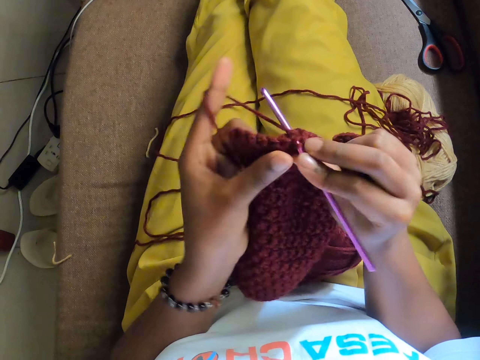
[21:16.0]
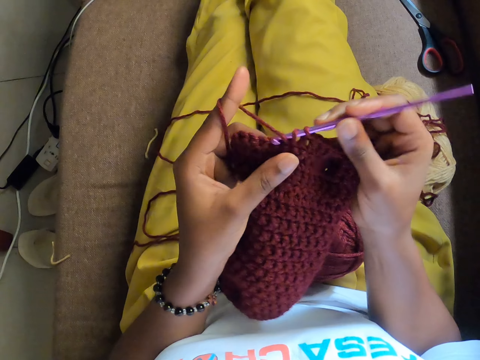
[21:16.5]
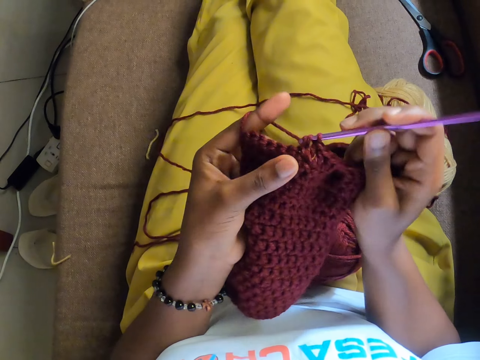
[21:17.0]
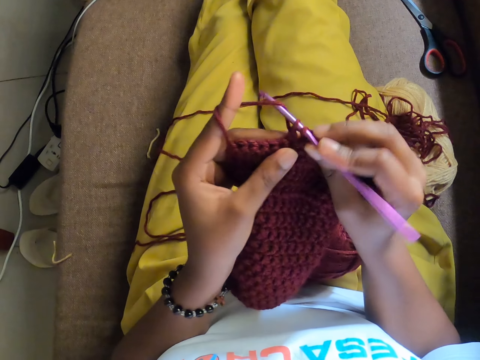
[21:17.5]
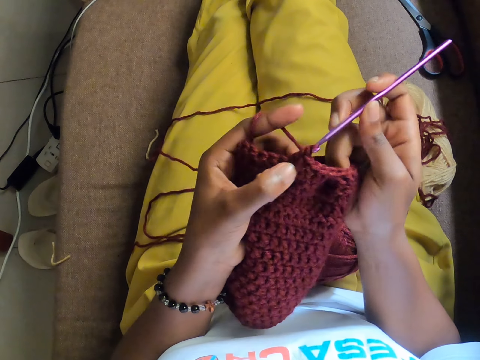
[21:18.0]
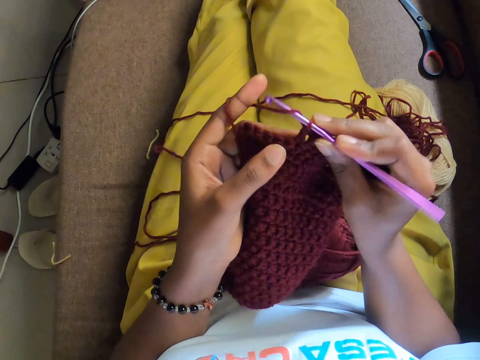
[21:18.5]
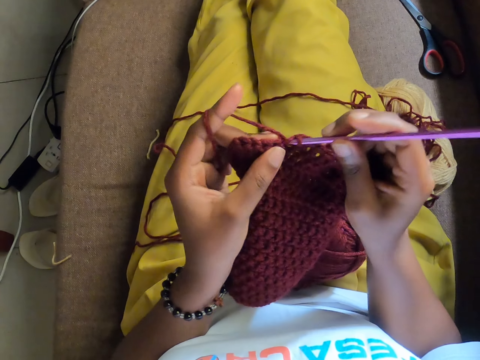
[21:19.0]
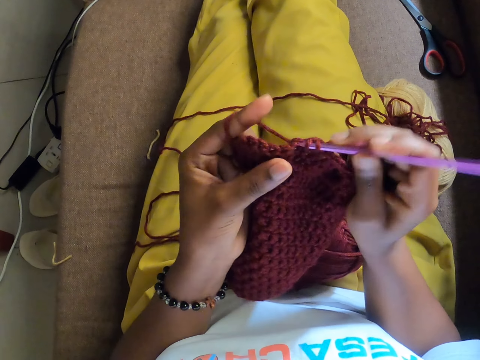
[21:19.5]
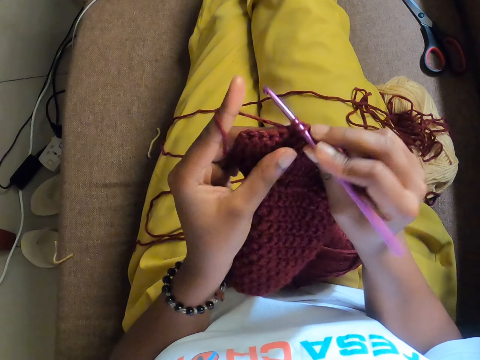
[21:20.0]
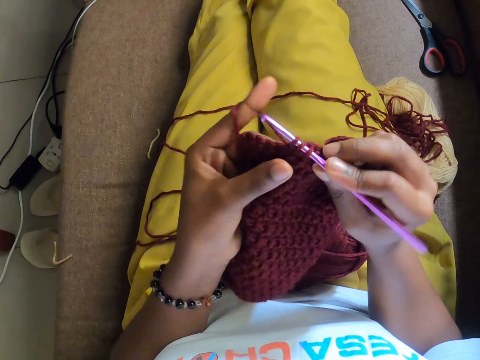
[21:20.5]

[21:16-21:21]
The camera wearer twists thread on the finger.

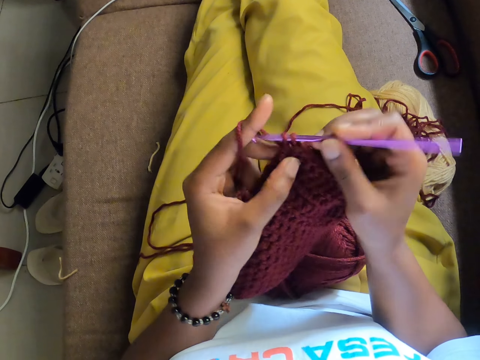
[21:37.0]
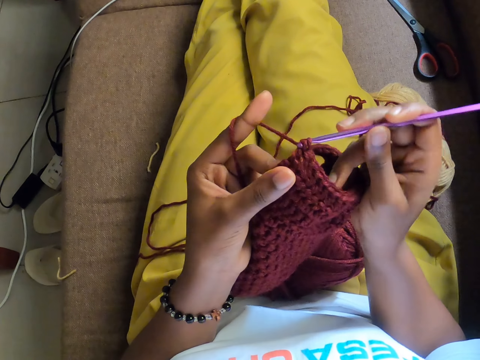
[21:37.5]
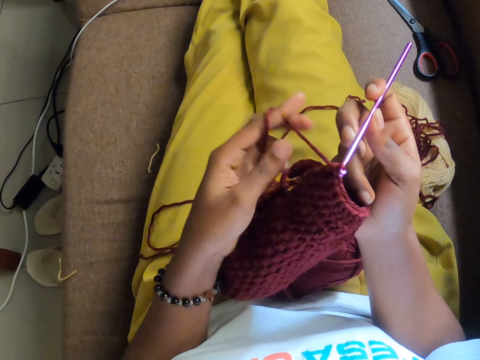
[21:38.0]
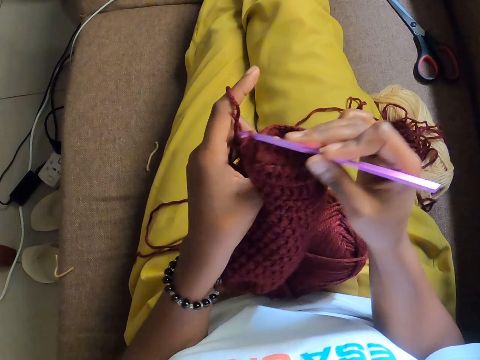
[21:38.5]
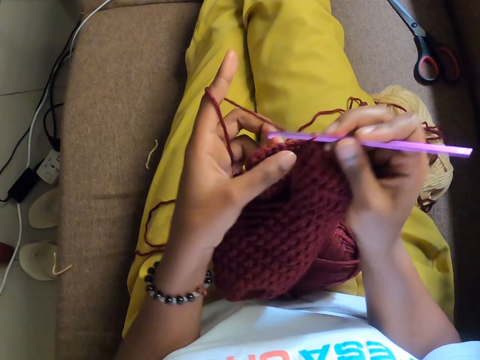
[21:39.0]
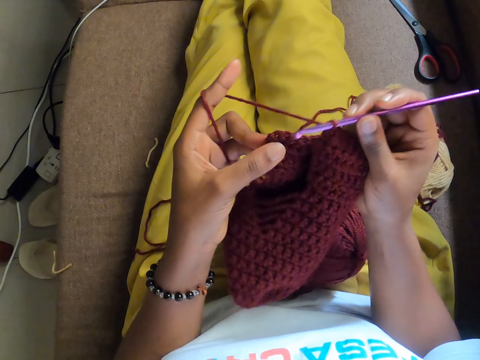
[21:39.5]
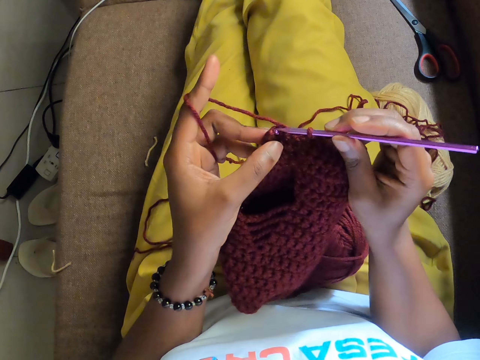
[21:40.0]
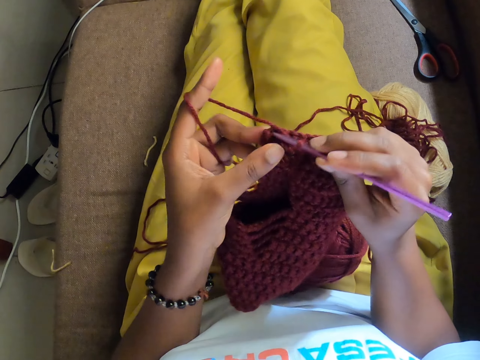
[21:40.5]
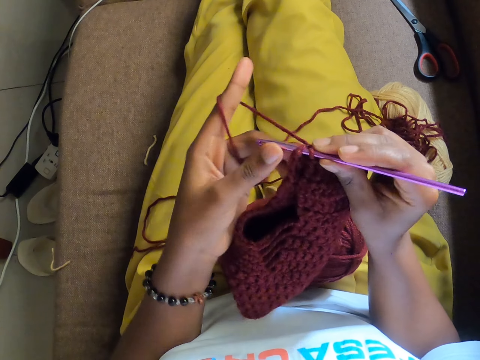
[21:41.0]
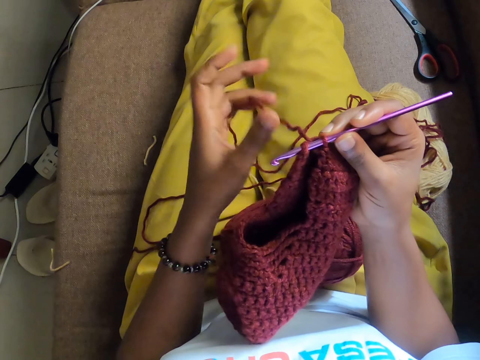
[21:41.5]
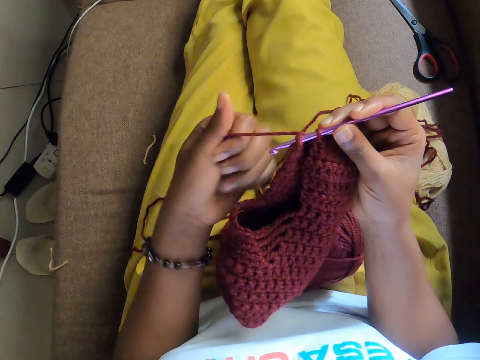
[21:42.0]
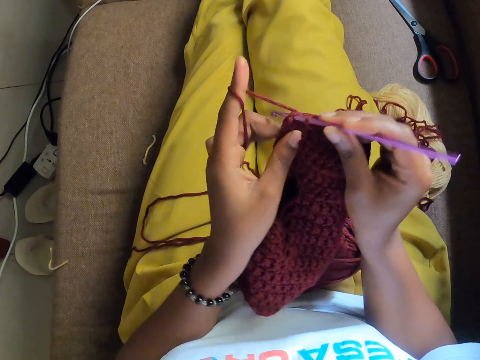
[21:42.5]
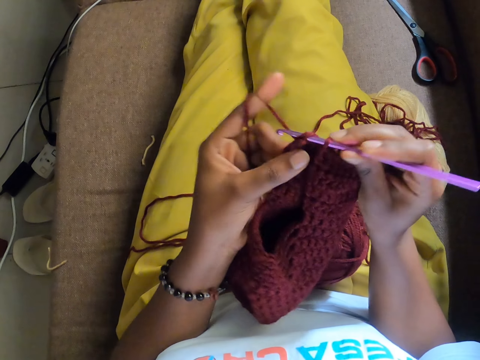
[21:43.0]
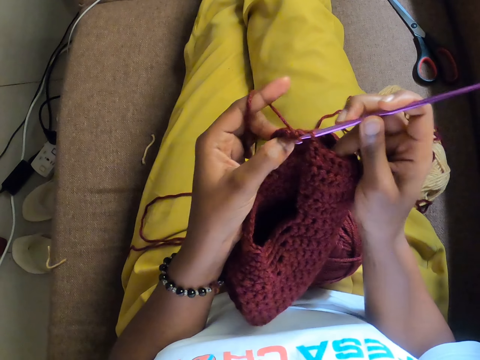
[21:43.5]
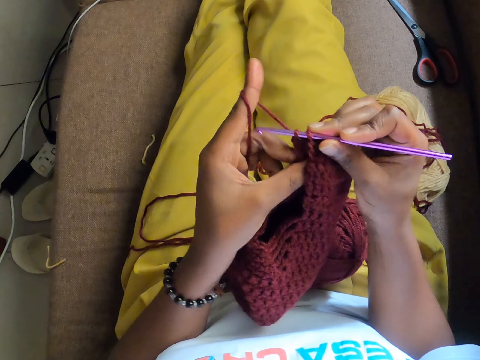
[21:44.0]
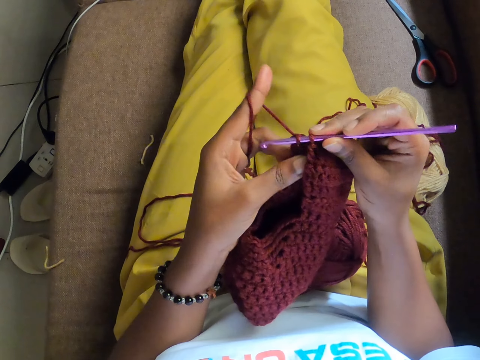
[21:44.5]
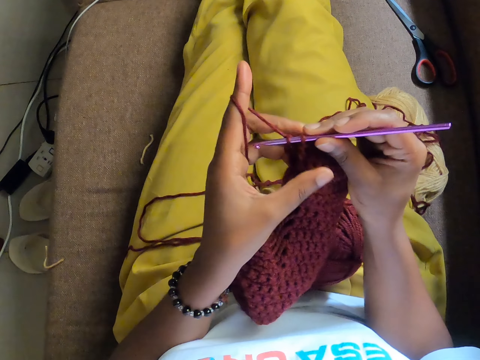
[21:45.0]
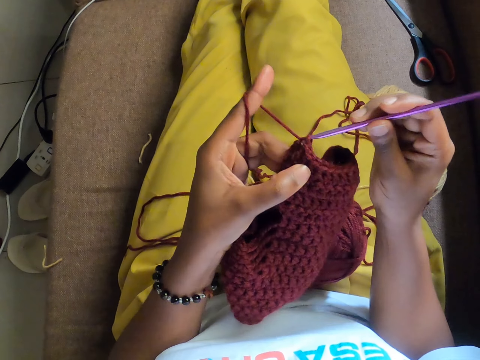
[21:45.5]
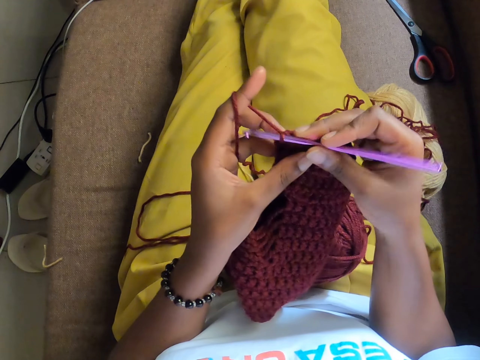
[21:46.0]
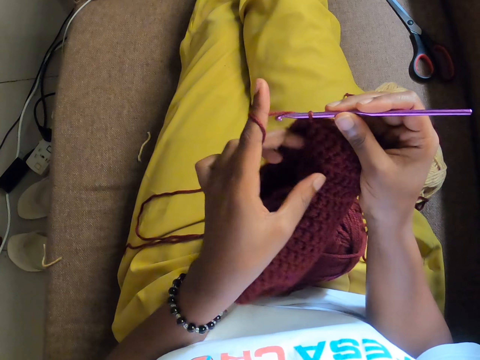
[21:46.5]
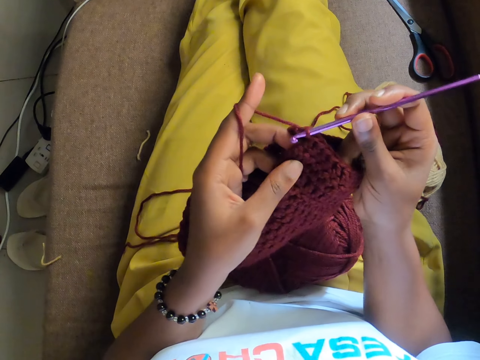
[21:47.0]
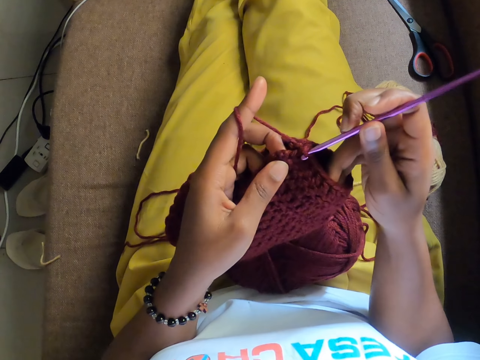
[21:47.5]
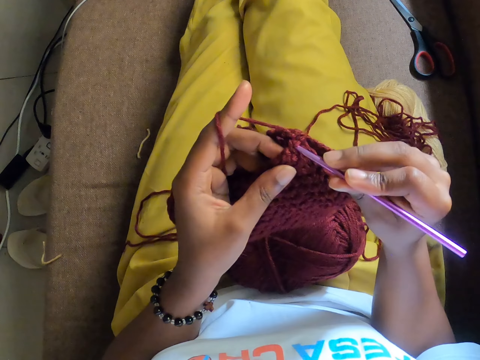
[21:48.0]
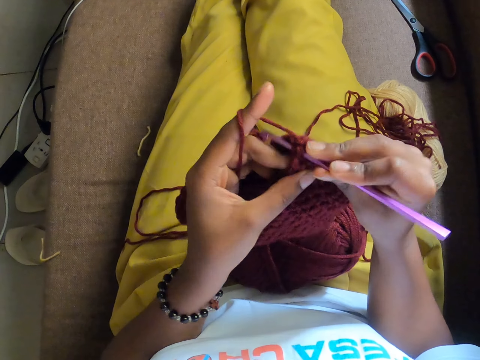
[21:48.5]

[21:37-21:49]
The camera wearer knits the crochet. They insert a knitting hook in the crochet. They twist thread on the finger.

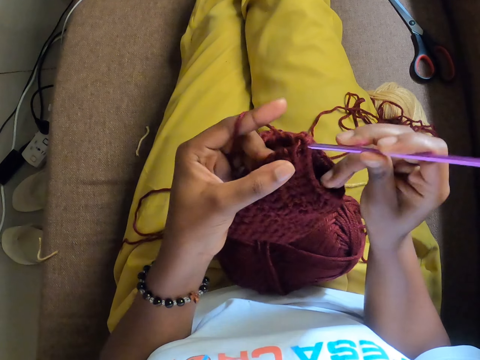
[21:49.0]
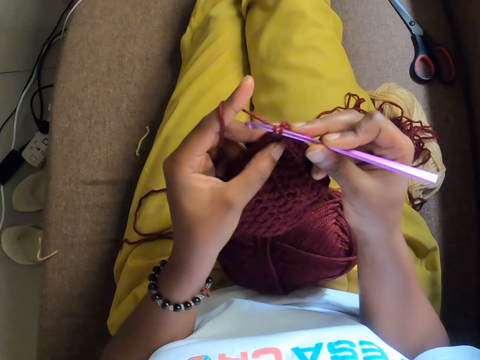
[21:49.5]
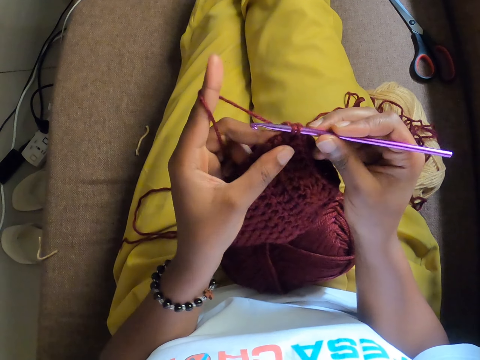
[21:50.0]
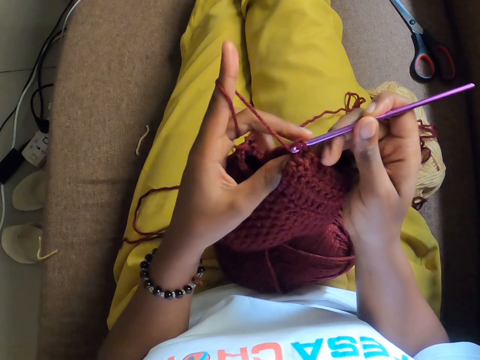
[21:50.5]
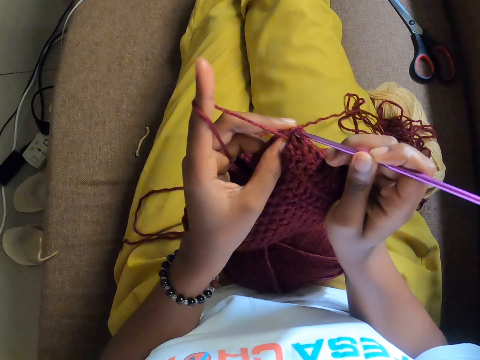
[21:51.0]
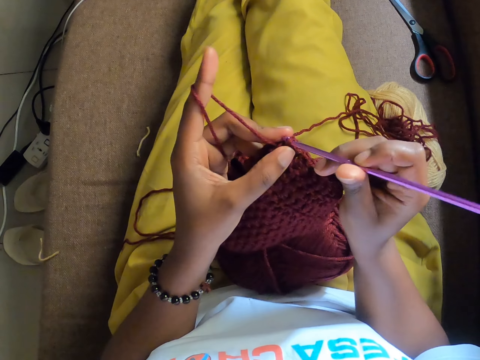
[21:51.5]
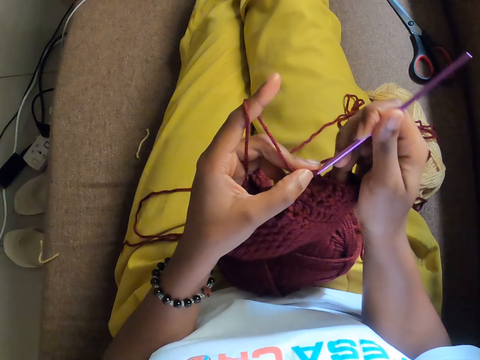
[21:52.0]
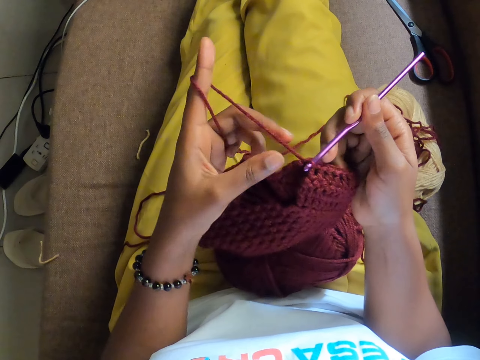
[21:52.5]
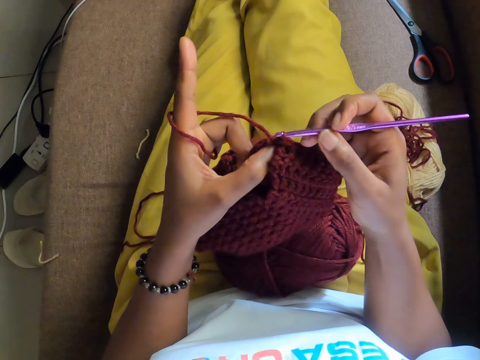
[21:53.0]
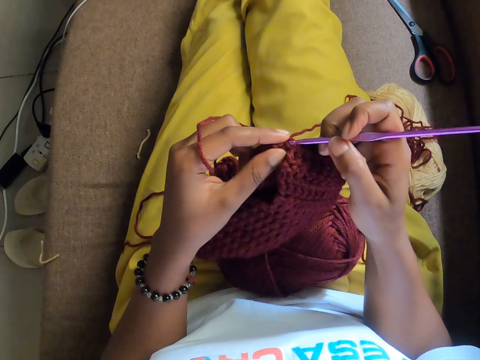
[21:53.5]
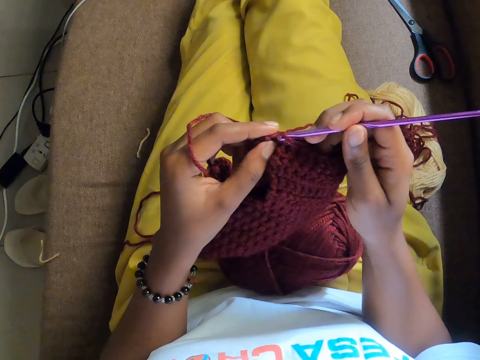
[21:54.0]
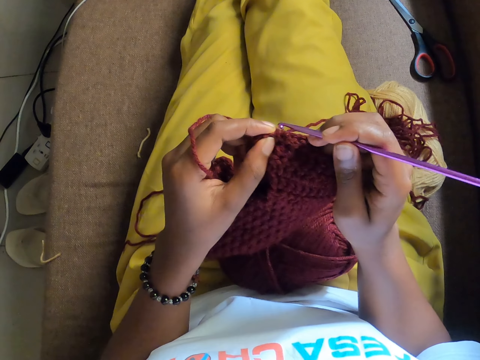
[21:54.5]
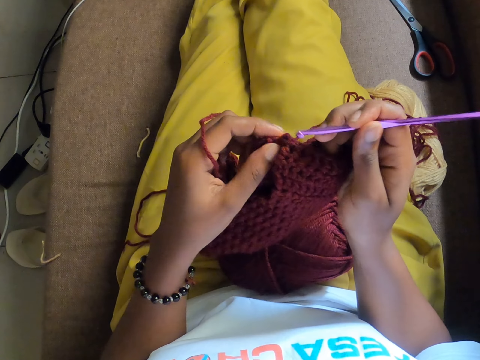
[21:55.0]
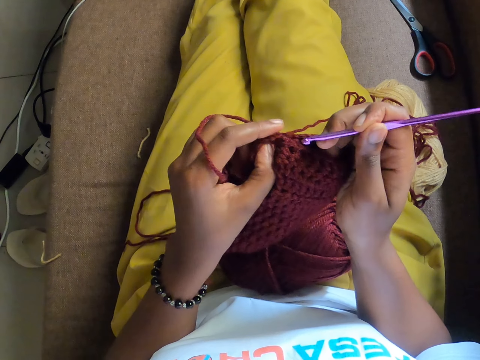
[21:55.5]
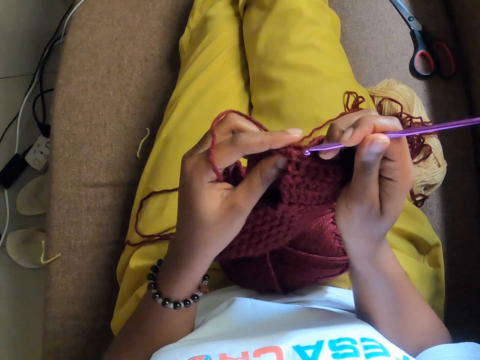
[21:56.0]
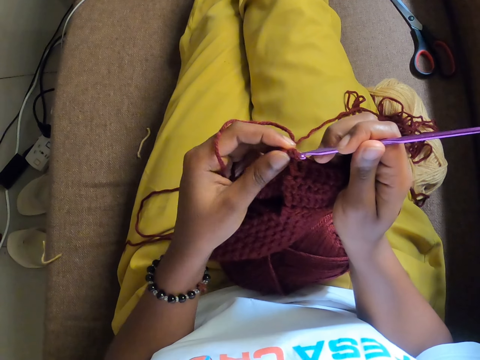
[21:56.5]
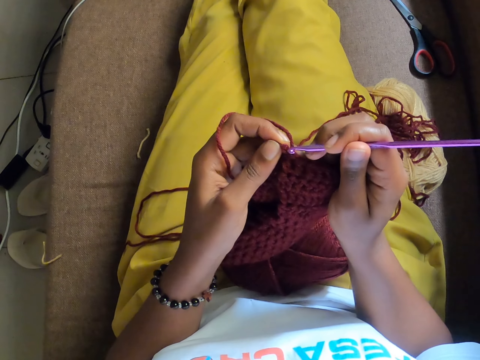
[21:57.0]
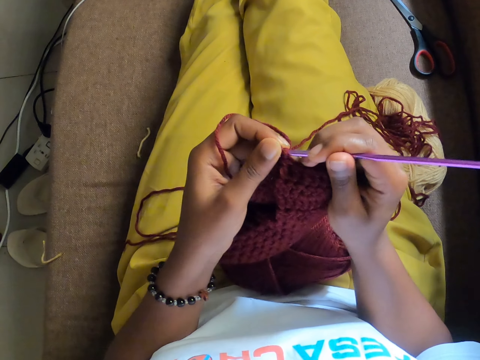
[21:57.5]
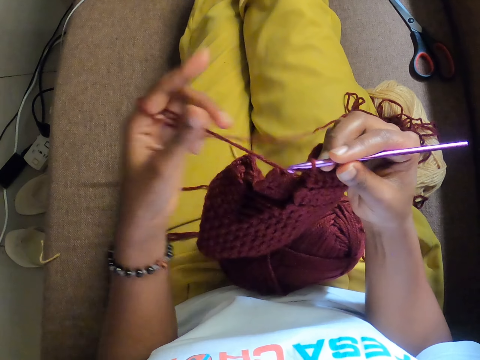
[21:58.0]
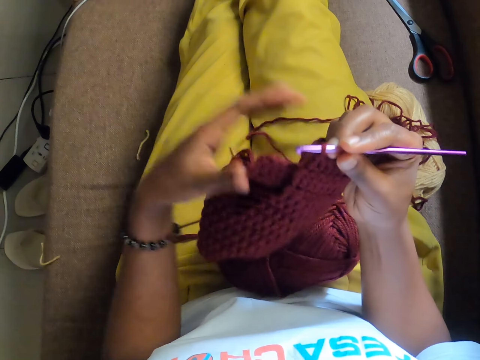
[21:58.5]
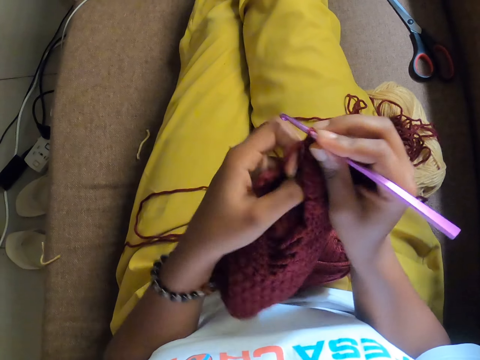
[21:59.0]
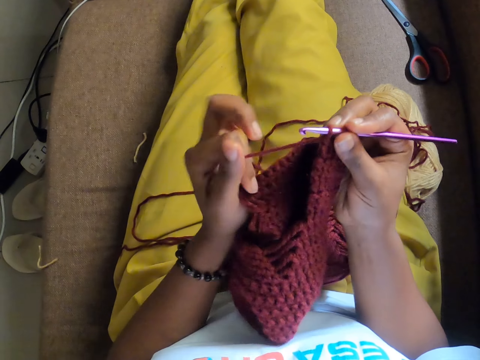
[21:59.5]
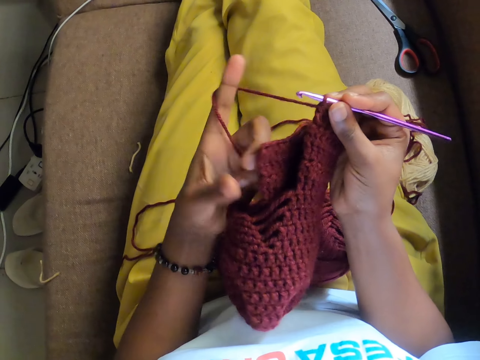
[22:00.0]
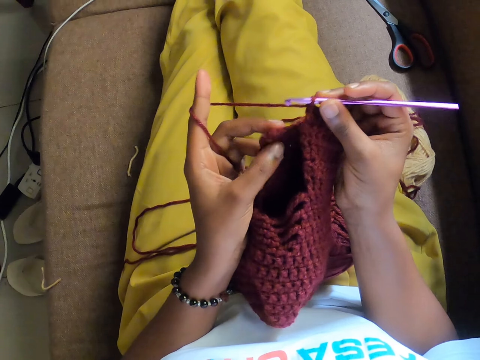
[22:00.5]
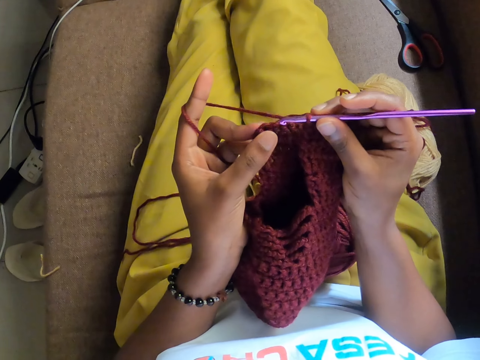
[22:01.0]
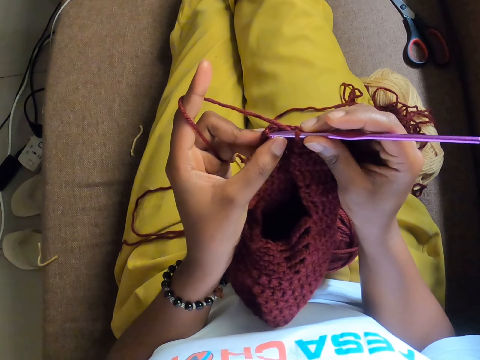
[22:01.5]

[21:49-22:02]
The camera wearer removes the crochet hook from the crochet with her right hand. She knits the crochet. She inserts the crochet hook in the crochet with her right hand. She stretches thread. She crochets the yarn of wool with the crochet hook in her right hand. She twists the thread on the finger.
